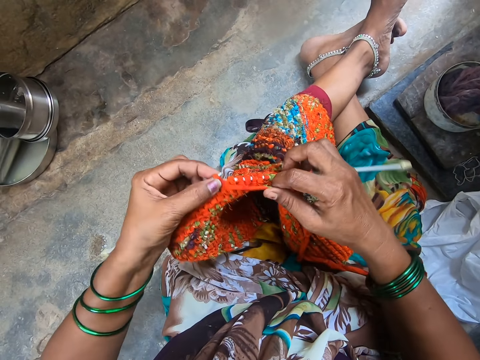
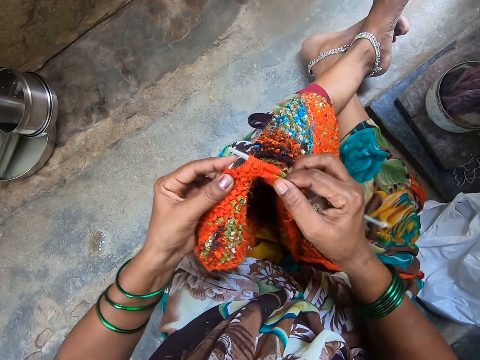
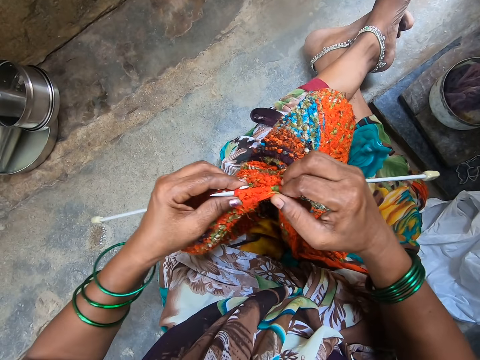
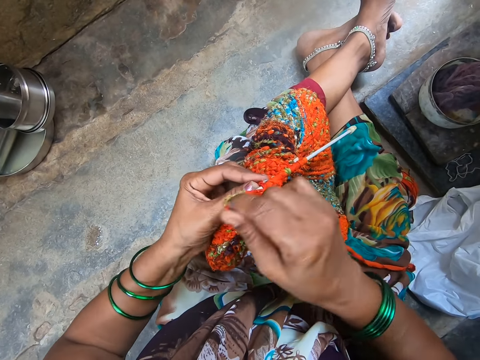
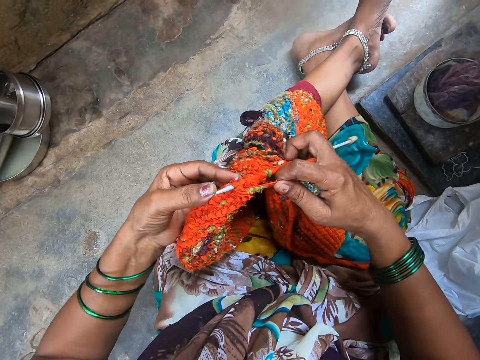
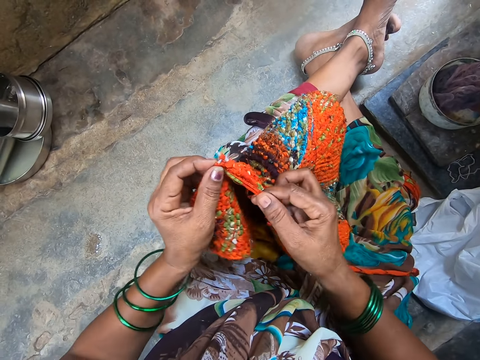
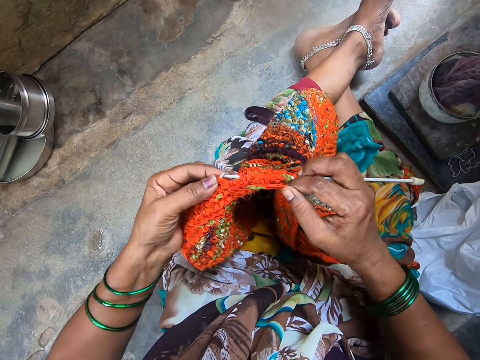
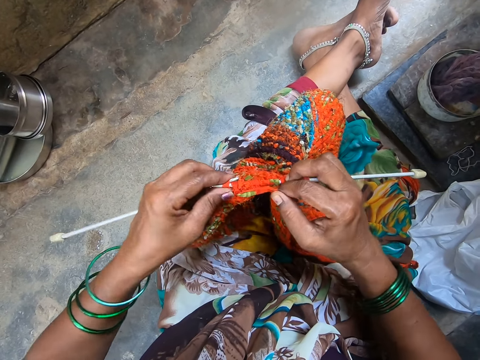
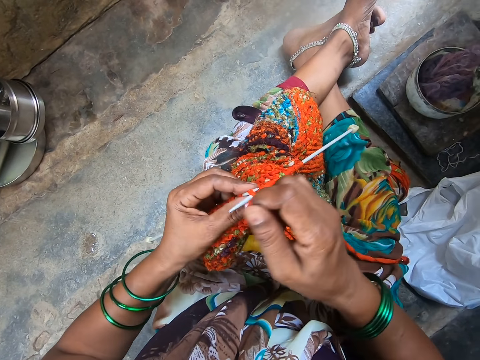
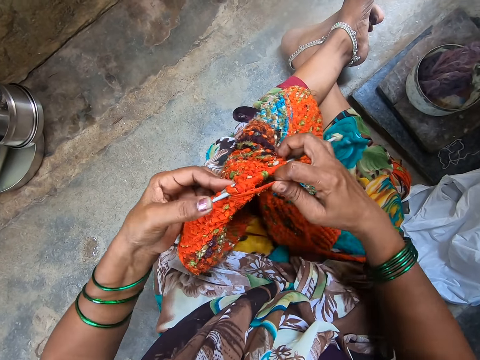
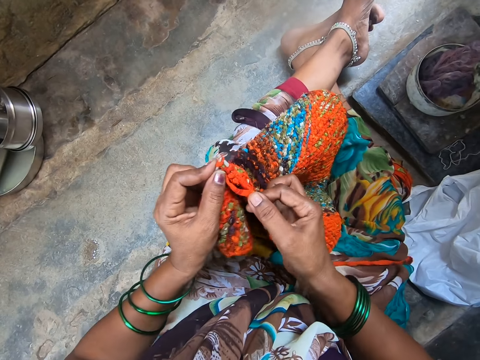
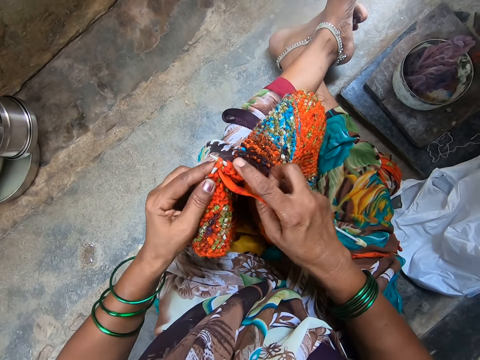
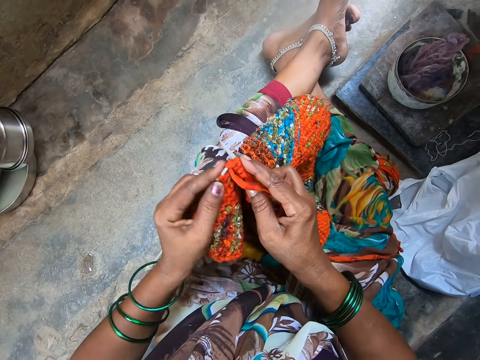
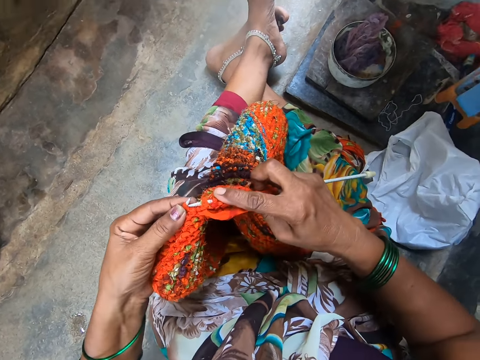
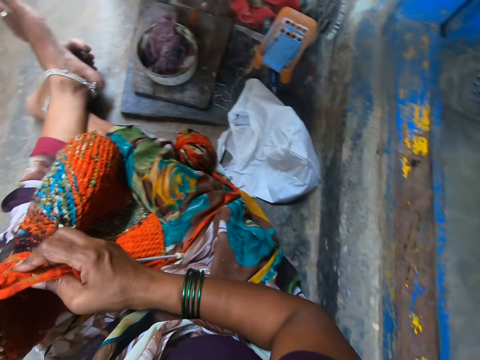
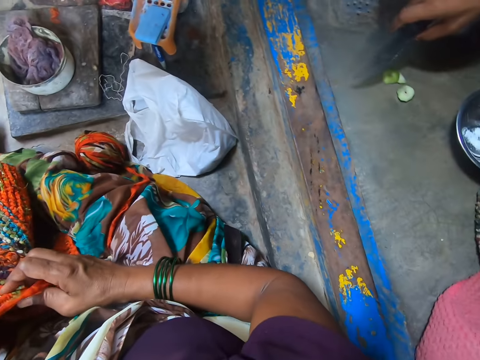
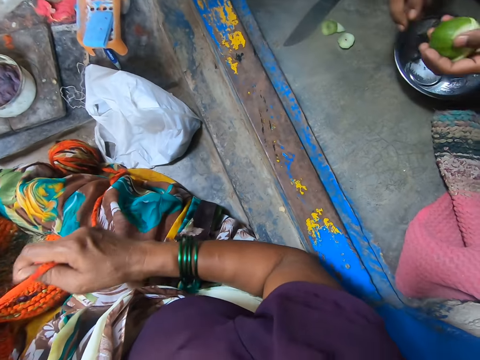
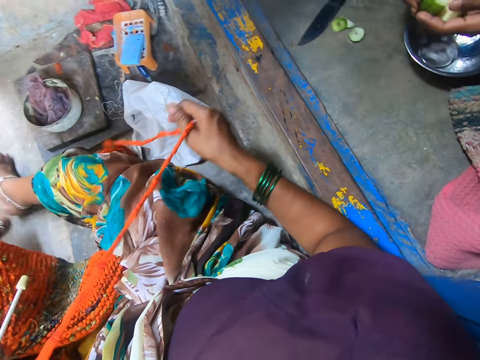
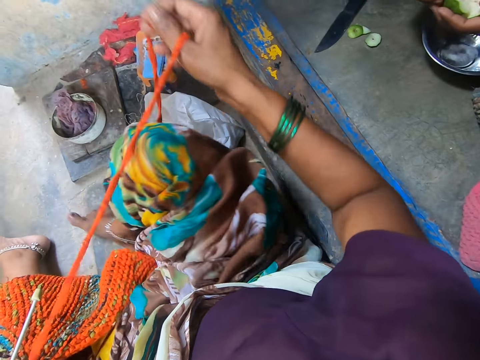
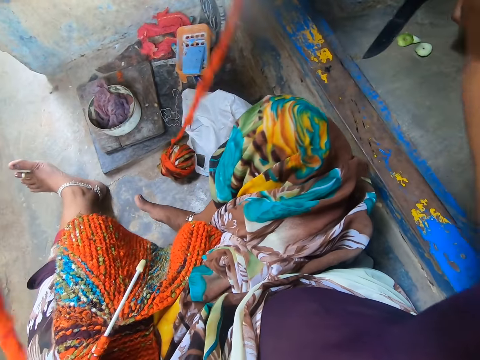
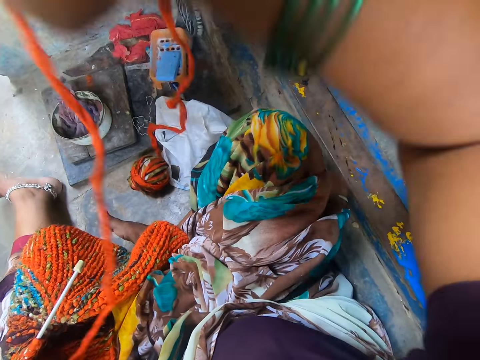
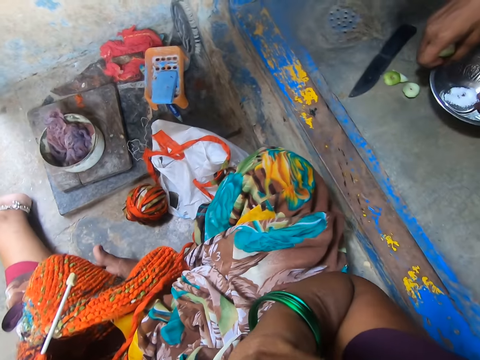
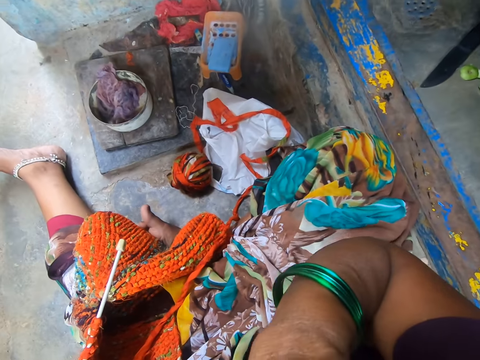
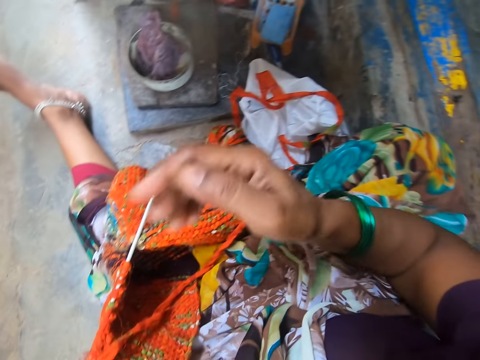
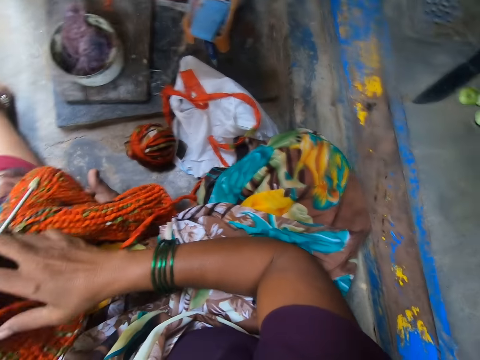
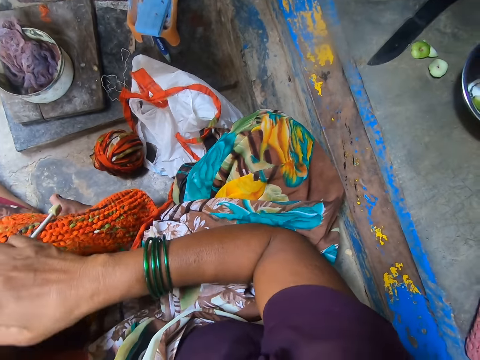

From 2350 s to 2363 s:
The camera wearer coils a knitting thread on a knitting needle. She knits a piece of fabric with the knitting needle. She coils the knitting thread on the knitting needle. She knits the piece of fabric with the knitting needle. She coils the knitting thread on the knitting needle. She knits the piece of fabric with the knitting needle. She looks around a room. A man puts down a knife on the floor. The camera wearer stretches the yarn with her hand. She pulls out the knitting thread from the piece of knitted fabric. The man pushes a bowl on the floor.

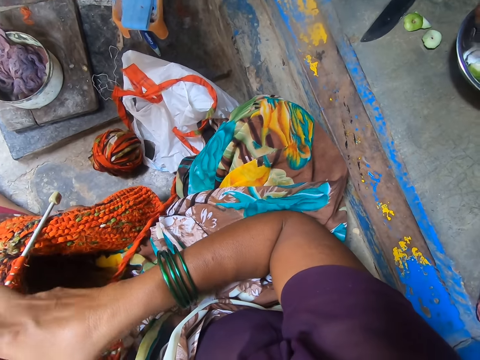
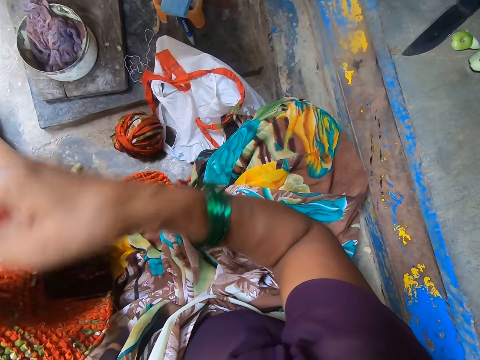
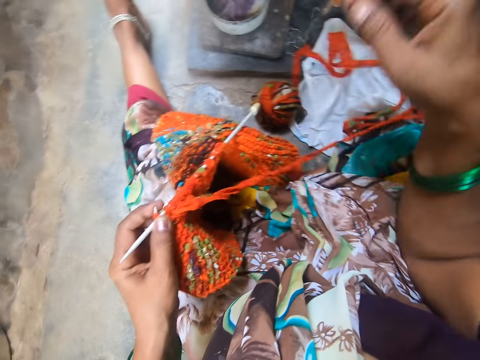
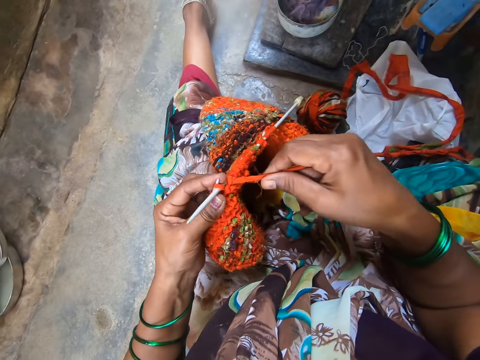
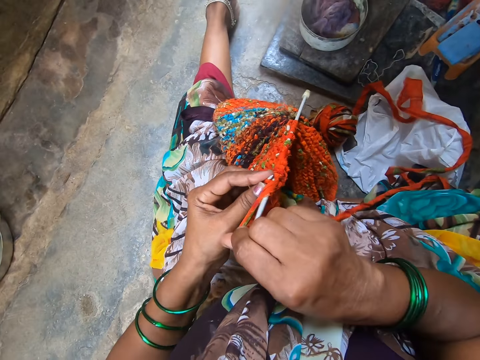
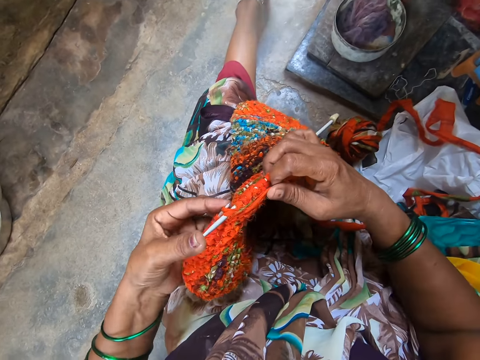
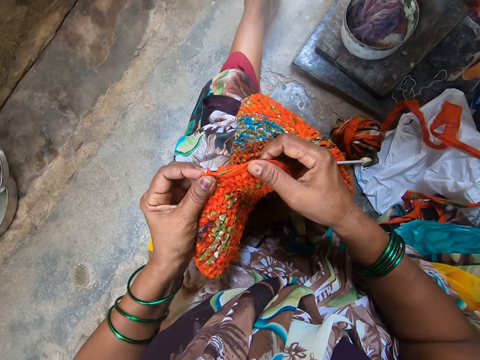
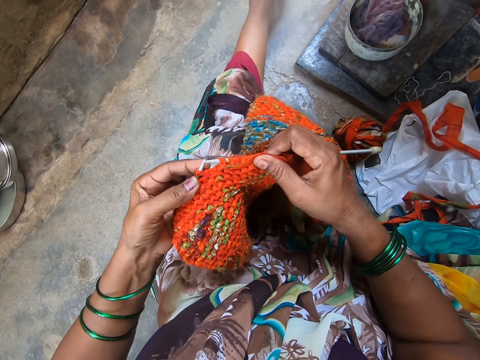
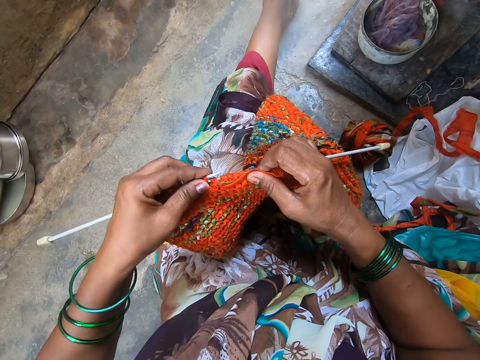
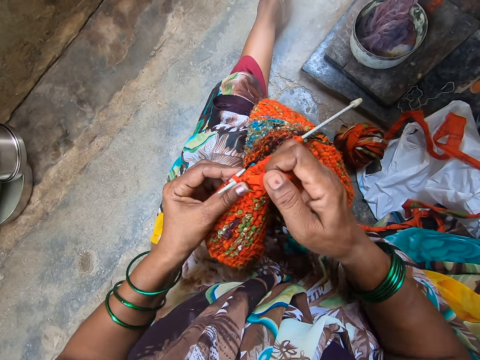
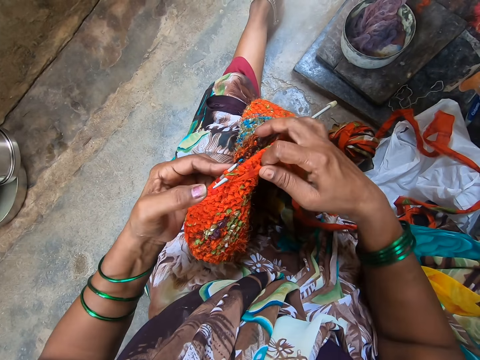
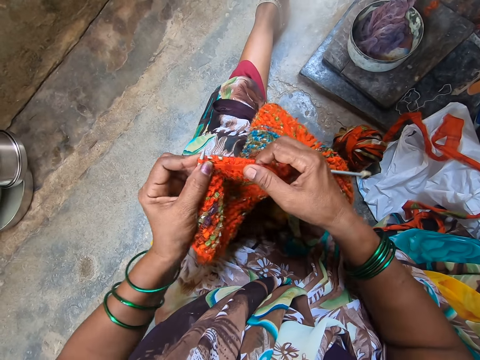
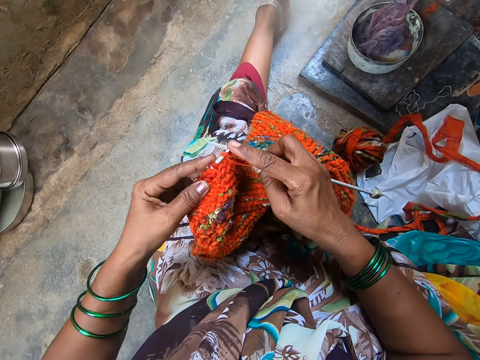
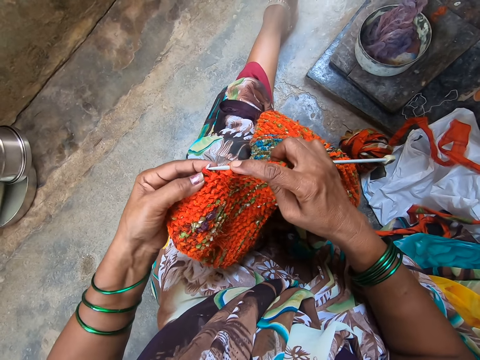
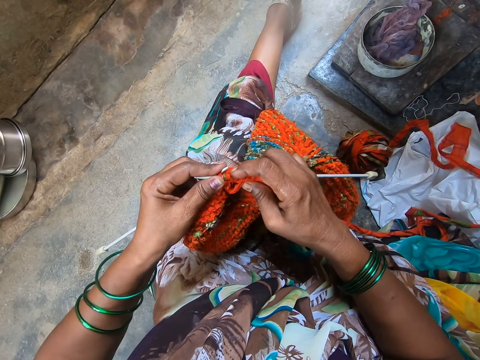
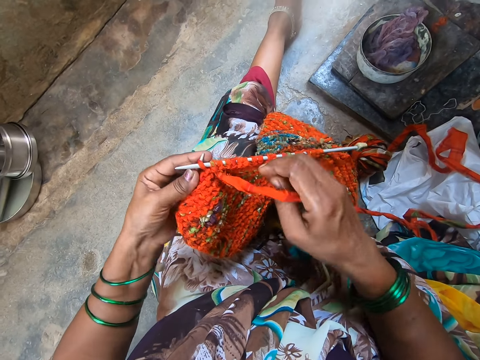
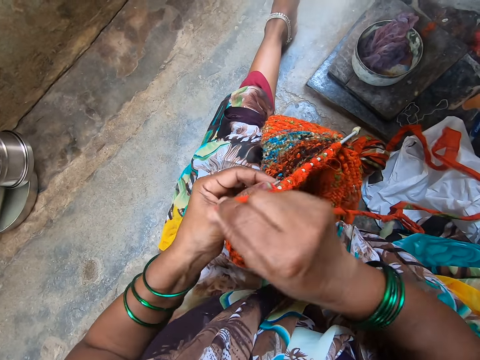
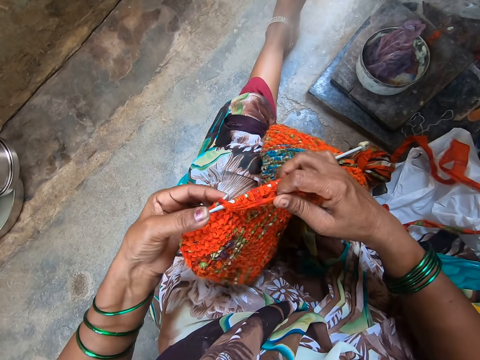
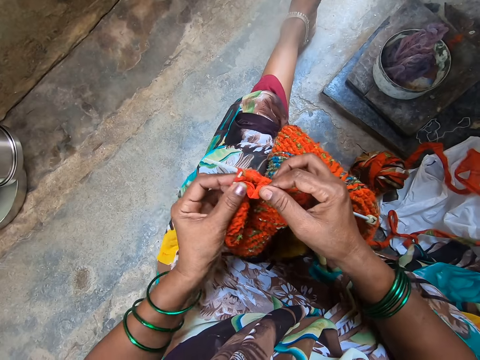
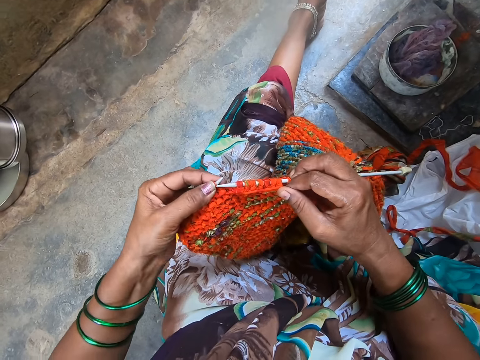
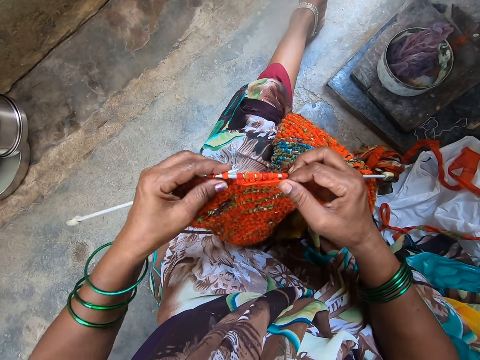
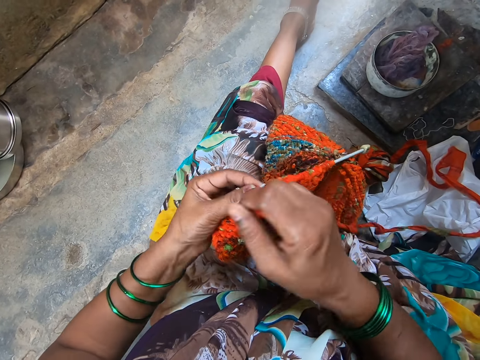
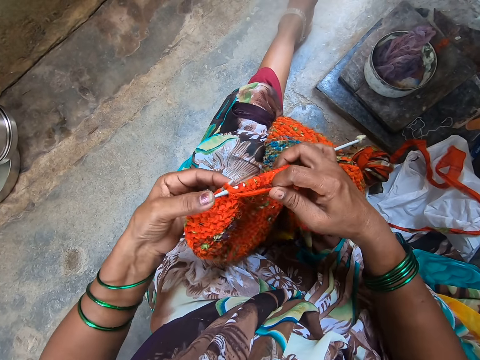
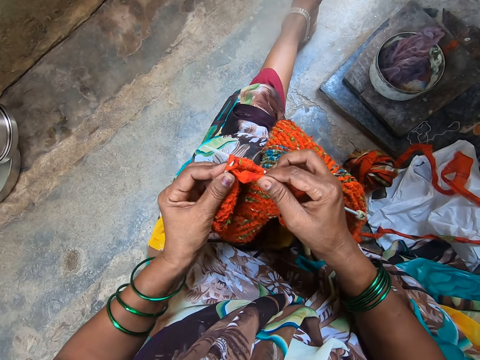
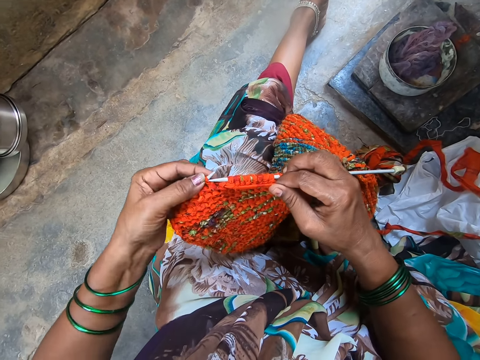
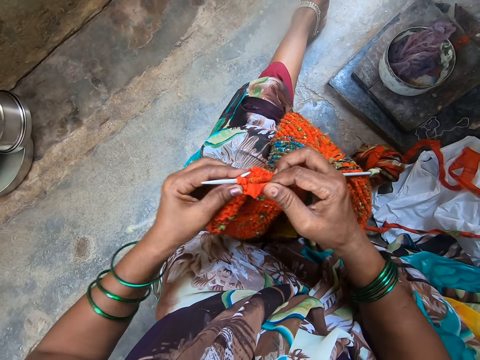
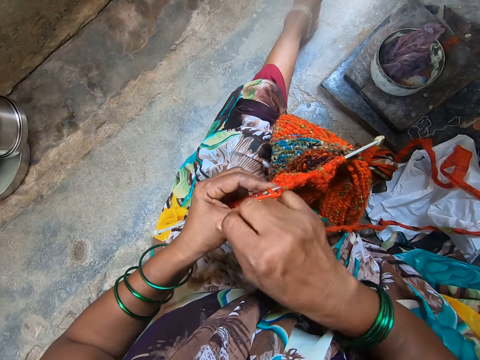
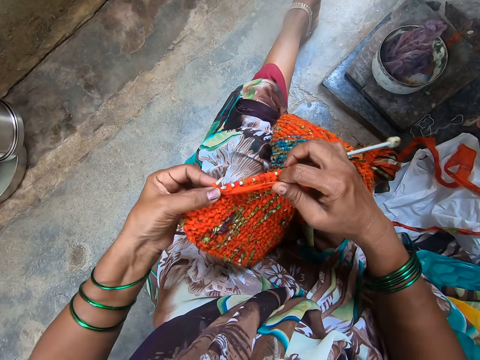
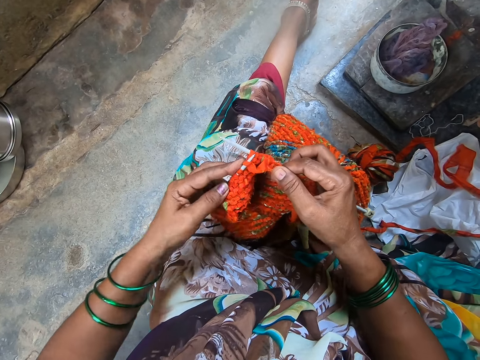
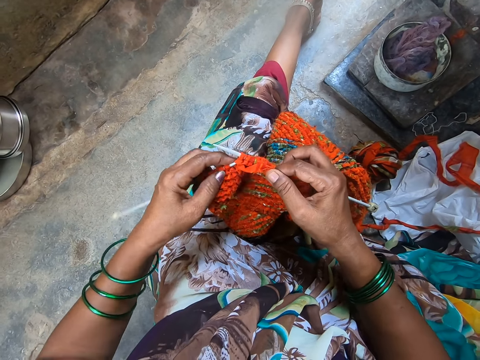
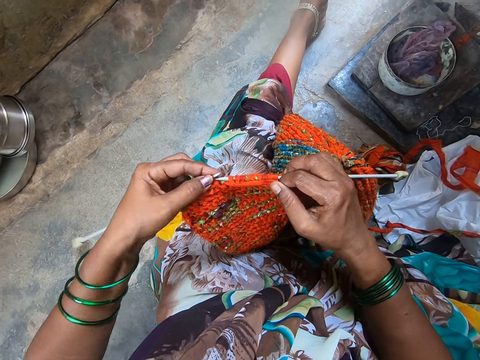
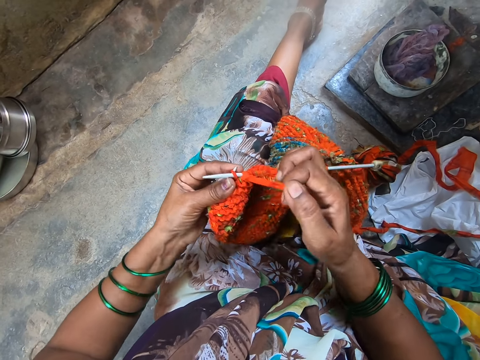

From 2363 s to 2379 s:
A man puts fruits in a bowl. The camera wearer coils a knitting thread on a knitting needle. They crochet the yarn with the crochet hook. They knit a piece of fabric with the knitting needle. They coil the knitting thread on the knitting needle. They knit the piece of fabric with the knitting needle. They coil the knitting thread on the knitting needle. They knit the piece of fabric with the knitting needle. They coil the knitting thread on the knitting needle. They knit the piece of fabric with the knitting needle. They coil the knitting thread on the knitting needle. They knit the piece of fabric with the knitting needle.
